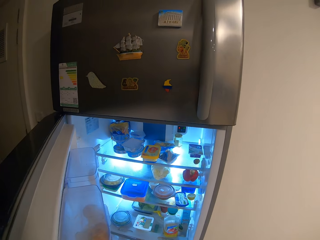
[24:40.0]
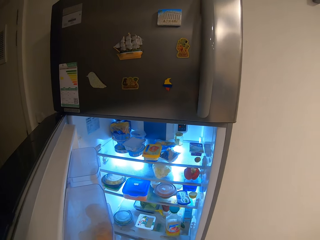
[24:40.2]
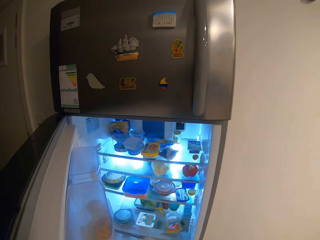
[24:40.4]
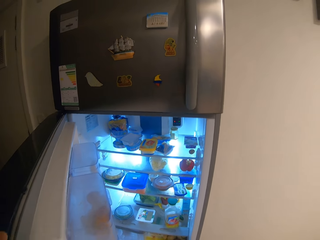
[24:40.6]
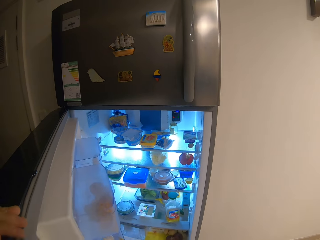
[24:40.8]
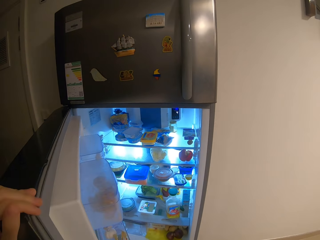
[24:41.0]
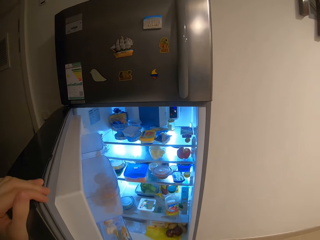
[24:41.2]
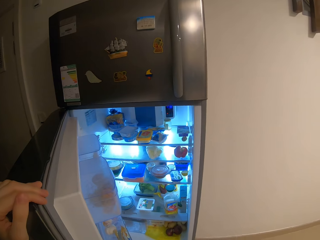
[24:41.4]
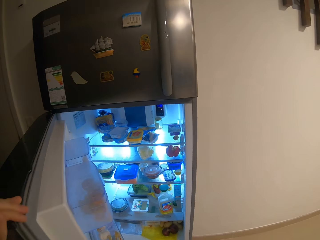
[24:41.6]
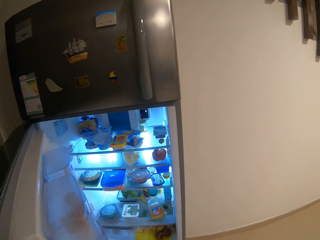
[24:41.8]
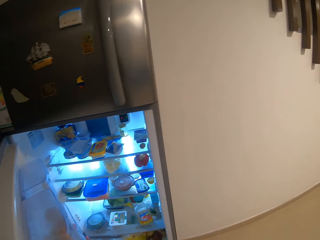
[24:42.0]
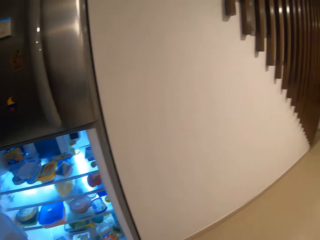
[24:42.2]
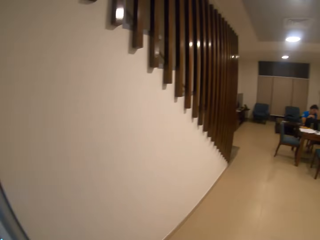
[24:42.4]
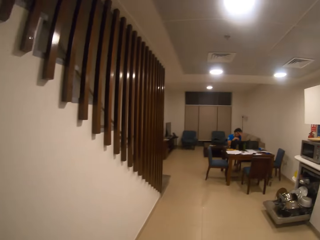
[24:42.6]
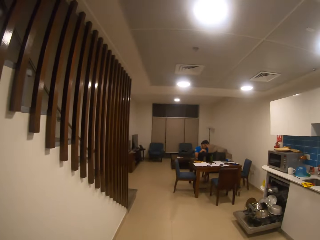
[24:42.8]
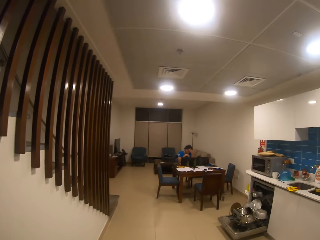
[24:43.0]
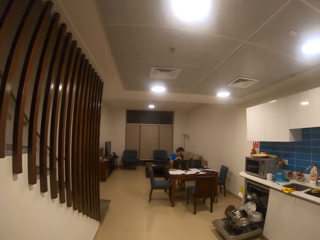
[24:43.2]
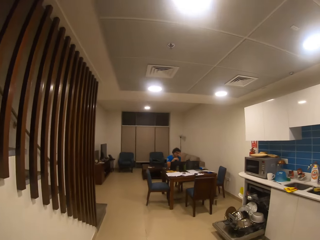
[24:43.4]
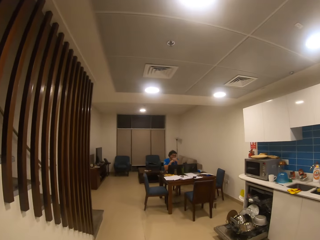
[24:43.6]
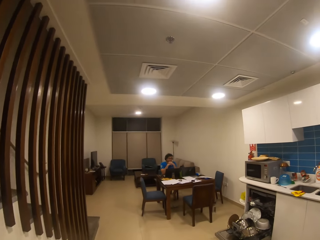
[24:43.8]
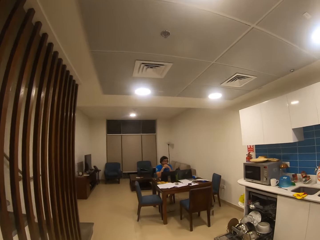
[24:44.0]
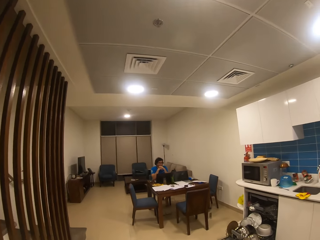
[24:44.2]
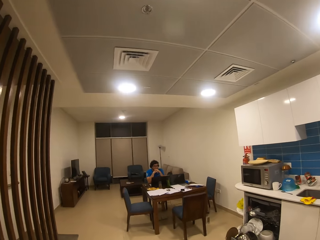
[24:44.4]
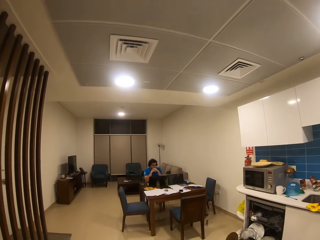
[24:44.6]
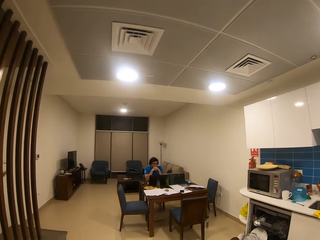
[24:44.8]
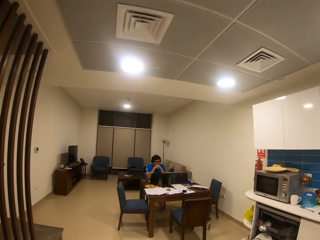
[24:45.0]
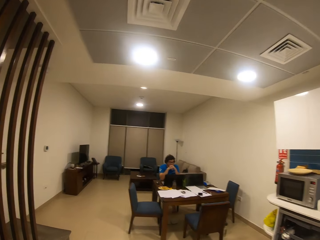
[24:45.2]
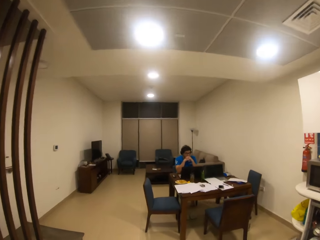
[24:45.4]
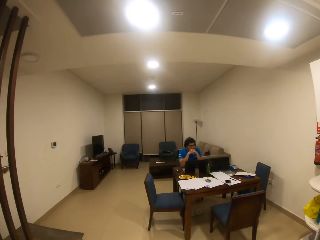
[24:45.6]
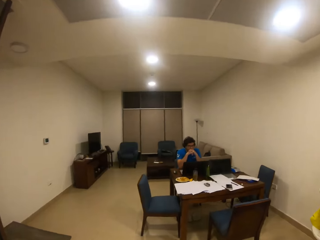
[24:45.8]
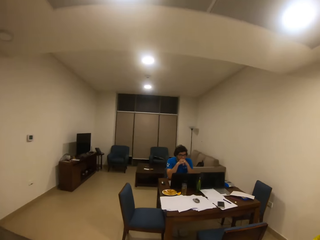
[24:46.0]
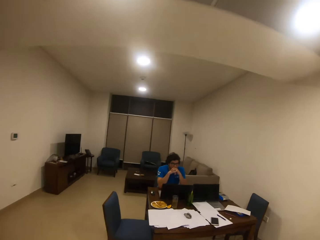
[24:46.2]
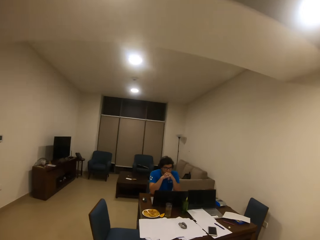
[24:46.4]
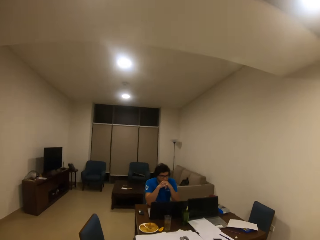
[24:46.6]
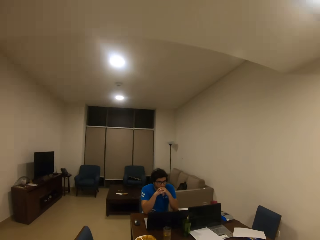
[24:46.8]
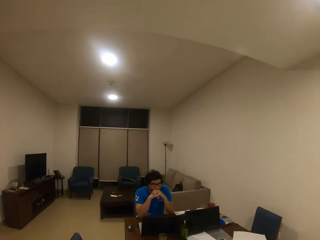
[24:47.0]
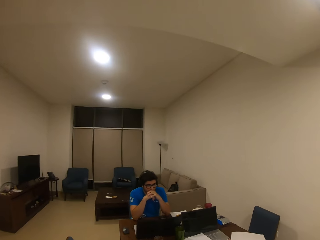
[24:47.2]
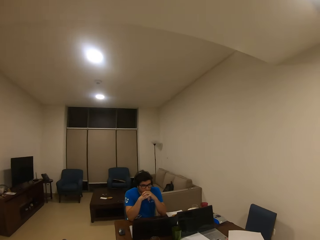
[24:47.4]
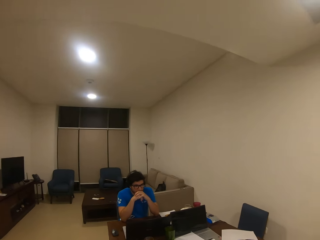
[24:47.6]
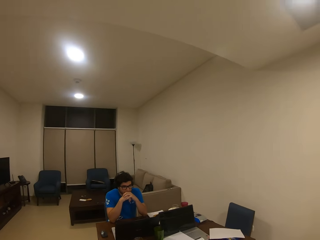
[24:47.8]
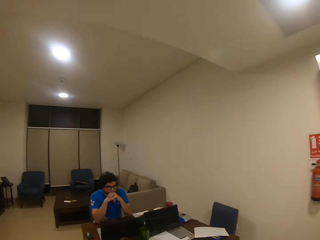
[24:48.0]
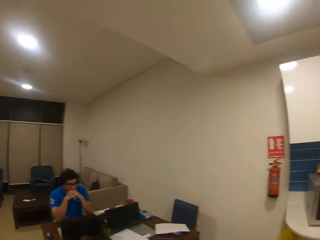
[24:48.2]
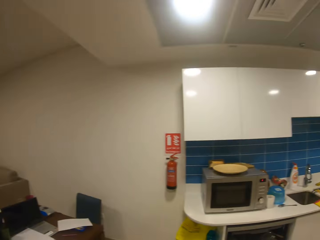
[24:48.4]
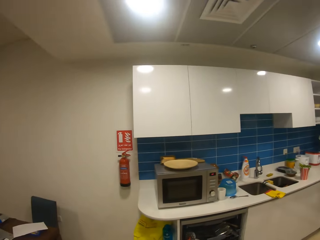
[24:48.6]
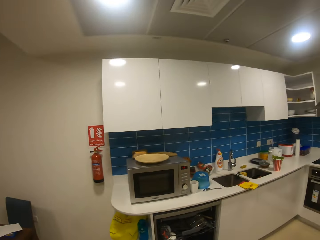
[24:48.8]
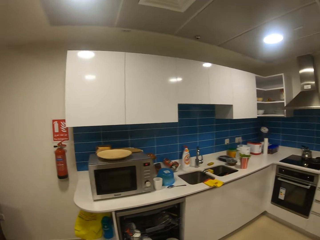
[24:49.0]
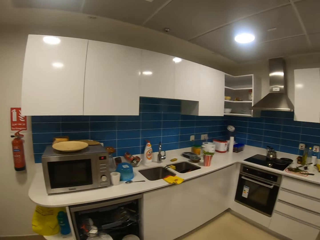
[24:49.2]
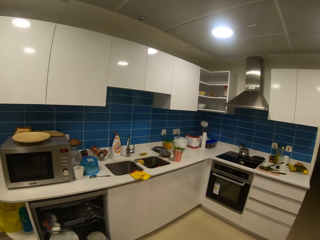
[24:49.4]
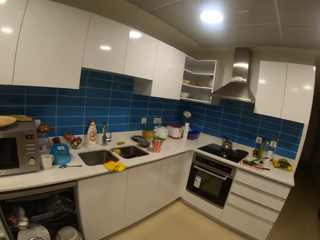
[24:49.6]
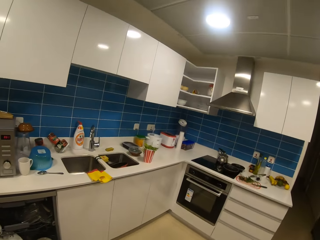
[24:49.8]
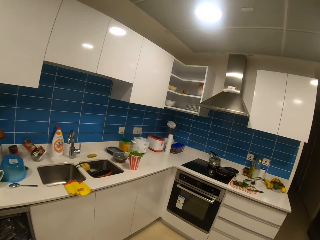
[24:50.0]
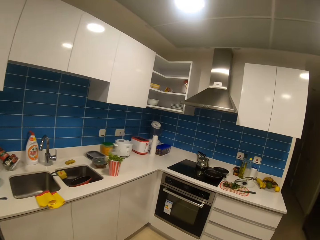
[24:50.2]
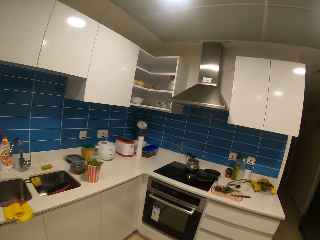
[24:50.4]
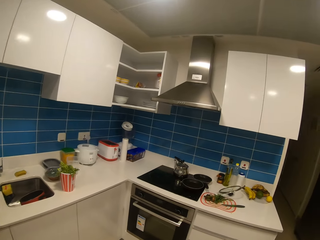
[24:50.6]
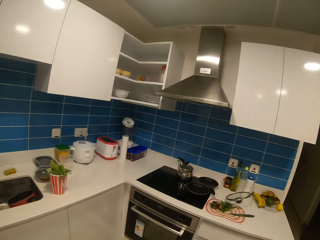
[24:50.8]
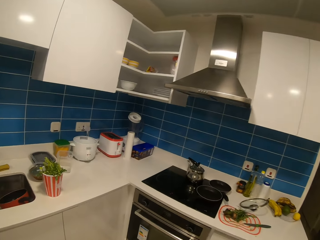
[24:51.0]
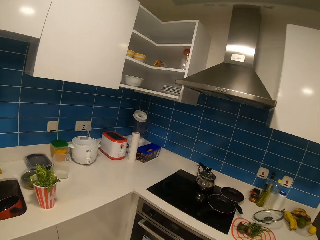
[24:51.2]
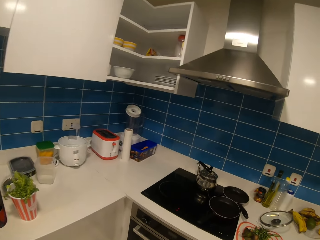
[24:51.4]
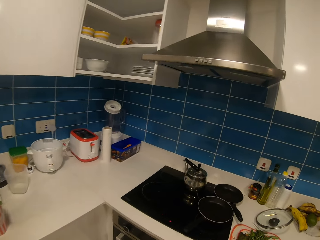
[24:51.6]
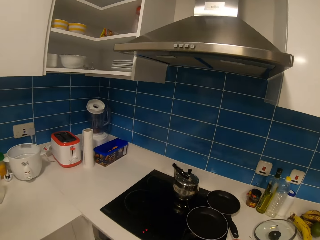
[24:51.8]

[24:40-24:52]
The camera wearer walks across the house. They stop walking. They turn around. They walk into the kitchen.

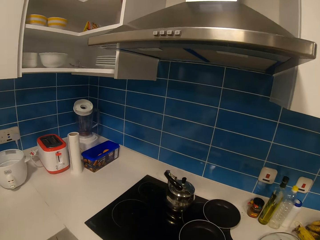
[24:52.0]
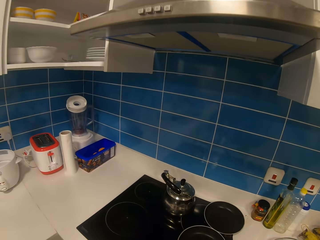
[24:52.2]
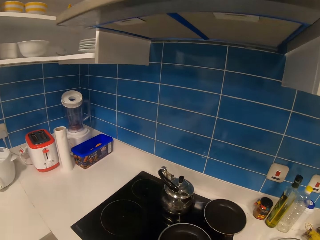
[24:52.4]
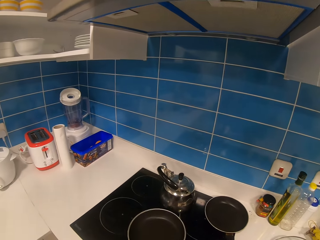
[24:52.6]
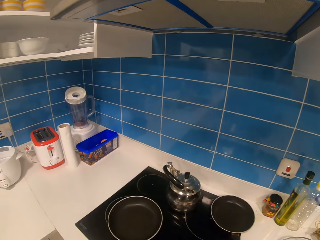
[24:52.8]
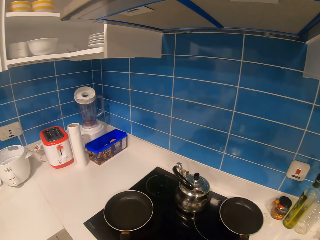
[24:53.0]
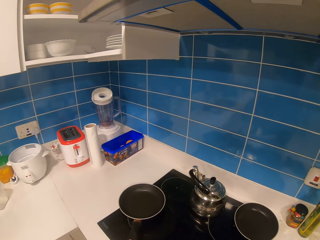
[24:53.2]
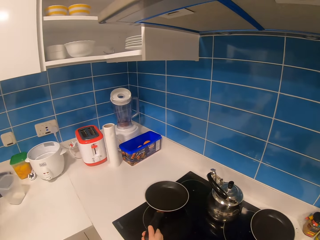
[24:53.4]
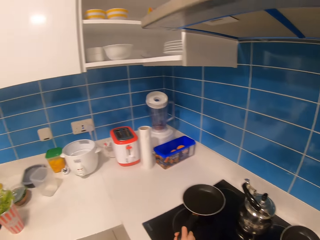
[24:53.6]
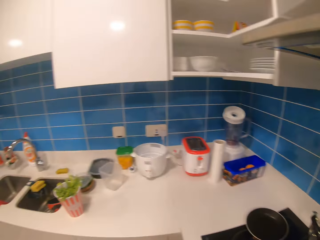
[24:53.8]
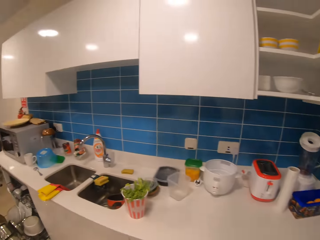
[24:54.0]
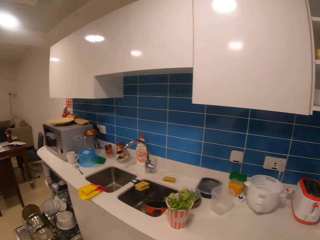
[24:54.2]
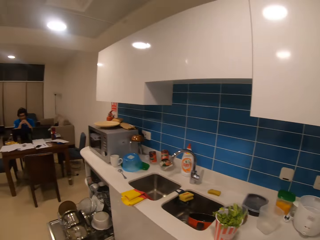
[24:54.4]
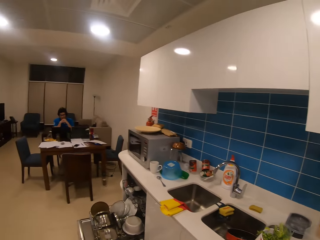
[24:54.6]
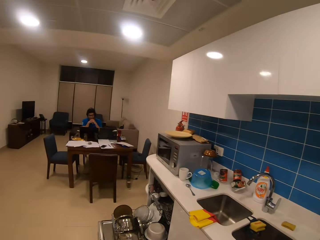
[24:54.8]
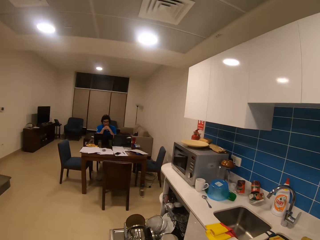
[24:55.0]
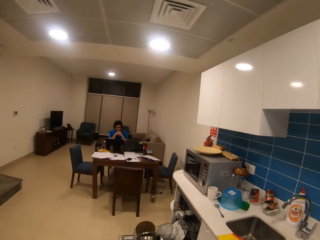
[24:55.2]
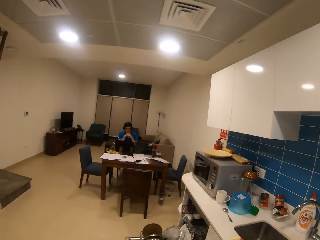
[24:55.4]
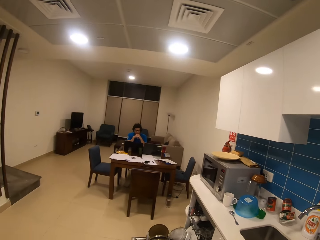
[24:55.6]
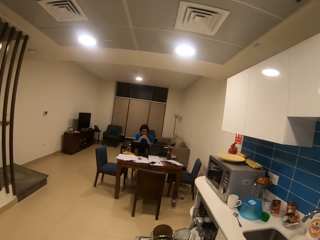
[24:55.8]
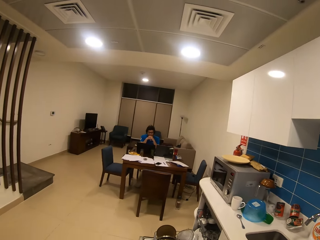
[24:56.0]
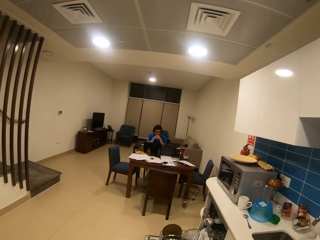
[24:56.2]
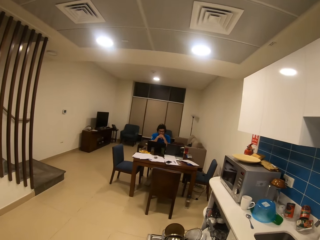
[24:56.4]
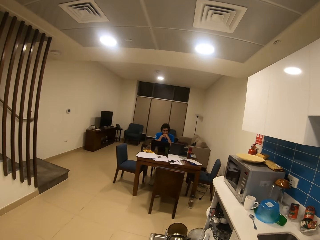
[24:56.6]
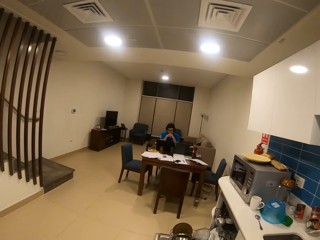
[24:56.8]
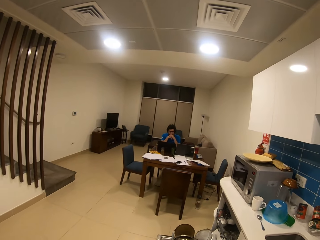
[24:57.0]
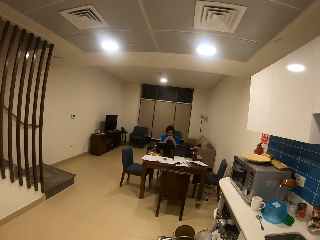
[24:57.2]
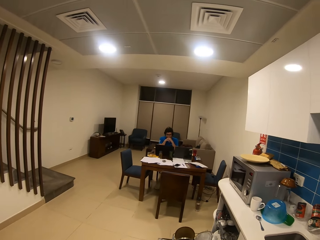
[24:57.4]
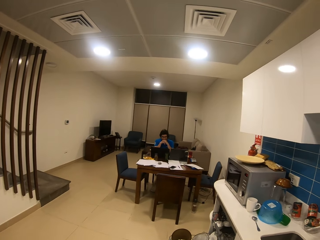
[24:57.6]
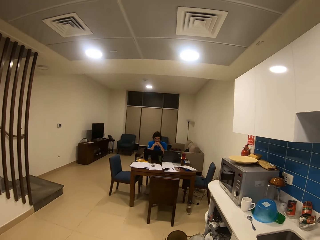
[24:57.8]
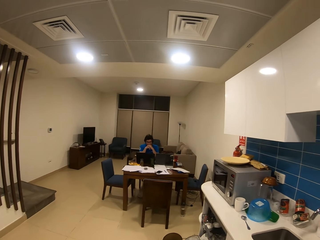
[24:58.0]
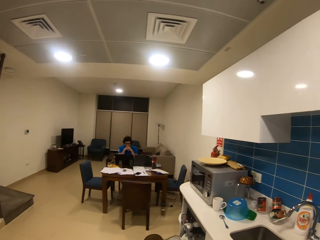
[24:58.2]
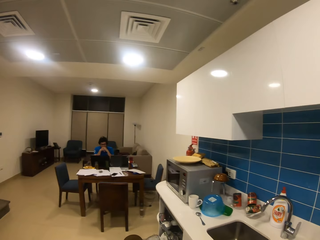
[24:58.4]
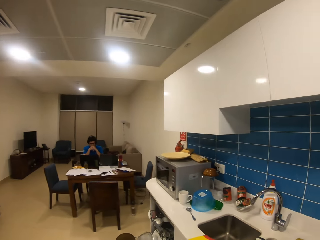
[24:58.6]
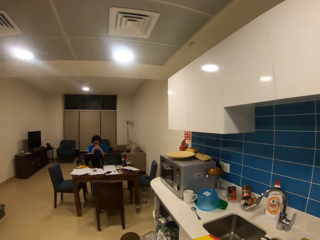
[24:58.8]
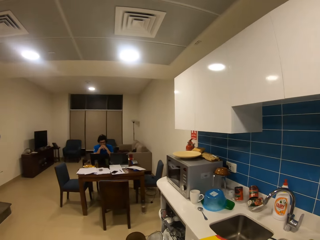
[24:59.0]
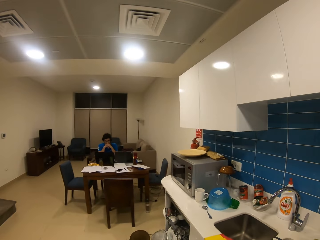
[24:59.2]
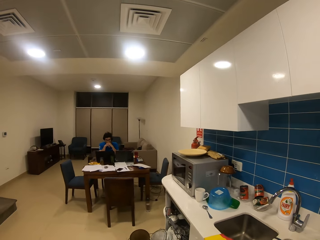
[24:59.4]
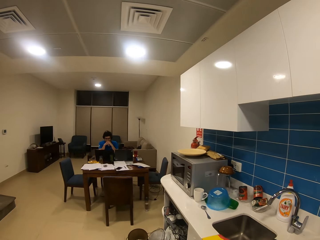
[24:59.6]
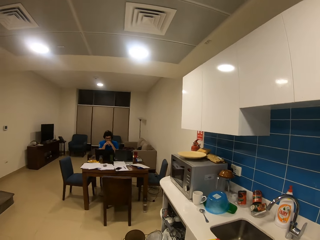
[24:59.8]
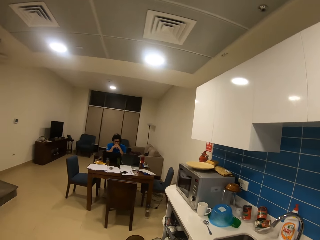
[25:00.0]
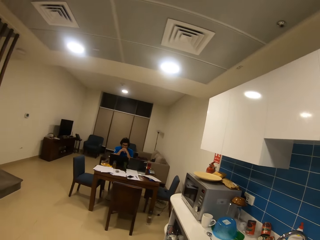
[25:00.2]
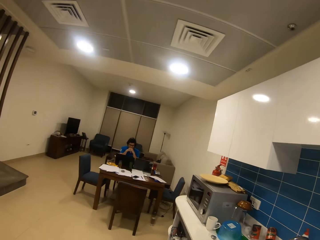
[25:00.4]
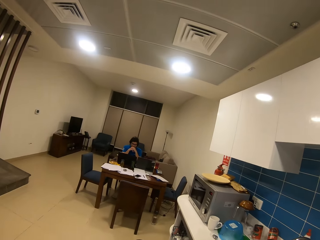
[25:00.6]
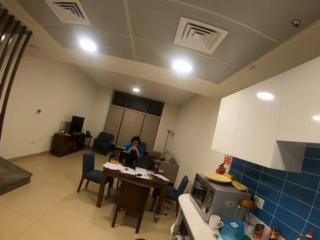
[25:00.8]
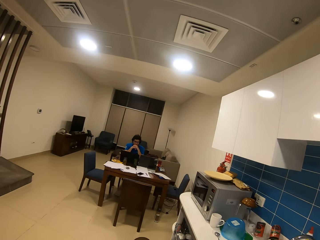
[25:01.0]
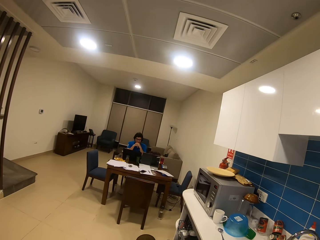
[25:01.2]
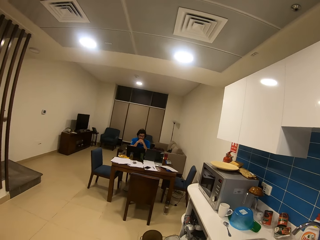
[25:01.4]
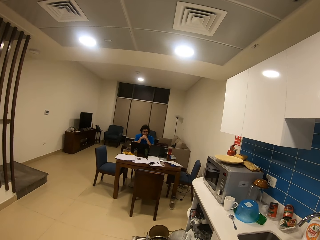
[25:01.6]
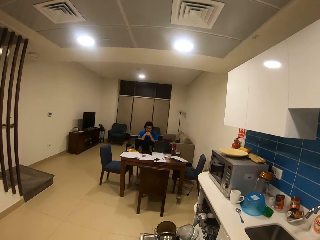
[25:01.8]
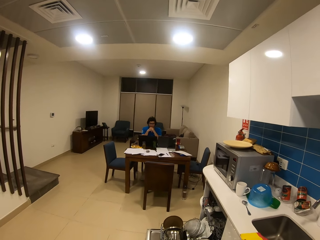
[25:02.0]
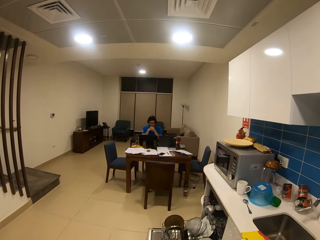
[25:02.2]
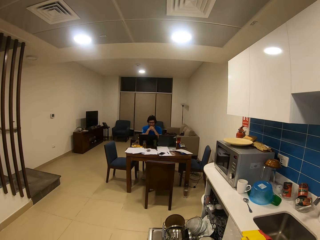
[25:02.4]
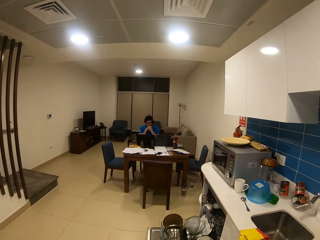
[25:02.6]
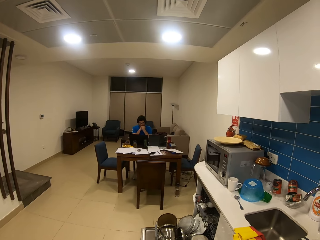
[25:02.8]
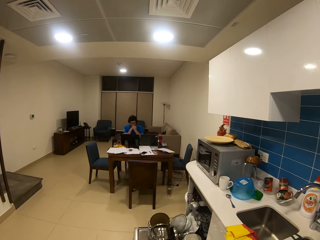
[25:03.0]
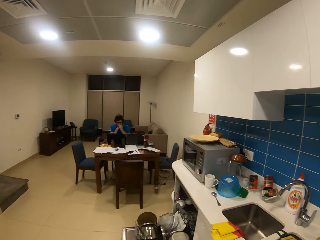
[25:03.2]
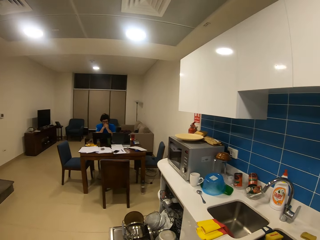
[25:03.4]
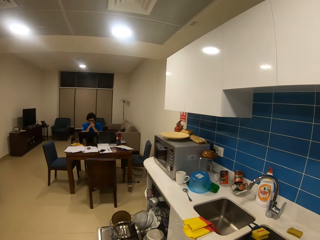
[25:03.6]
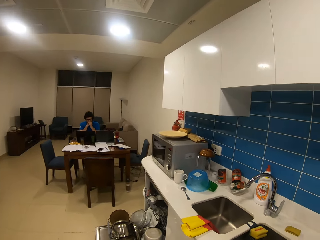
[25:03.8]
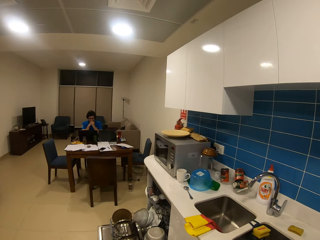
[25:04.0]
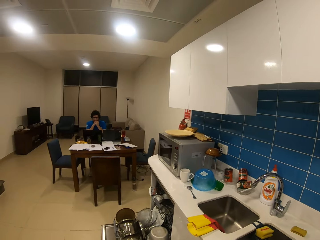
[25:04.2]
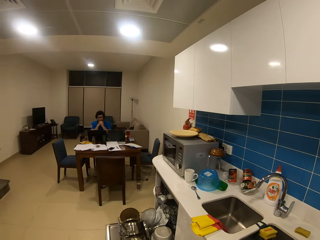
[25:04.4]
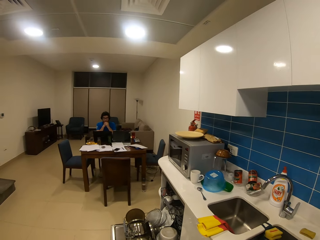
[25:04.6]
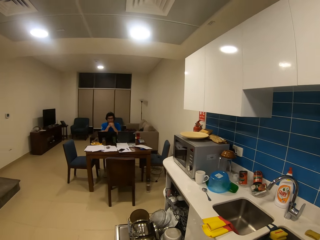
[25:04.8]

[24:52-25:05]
The camera wearer moves the frying pan on the cooker. They pick up the pan from the electric stove. They put the pan on the electric stove. They turn around. They look at a man. They look around.
